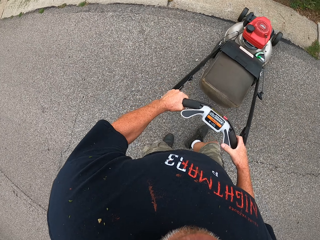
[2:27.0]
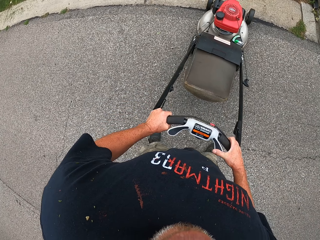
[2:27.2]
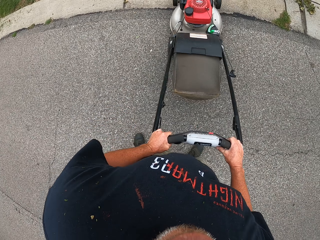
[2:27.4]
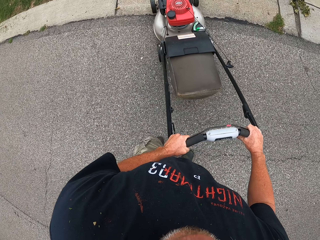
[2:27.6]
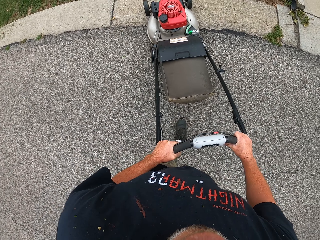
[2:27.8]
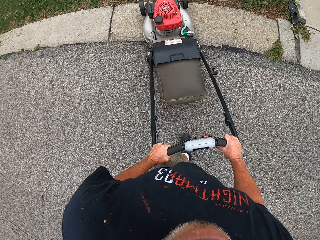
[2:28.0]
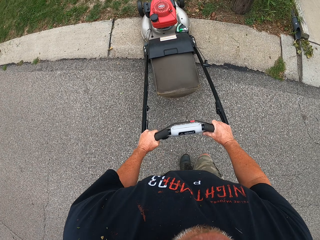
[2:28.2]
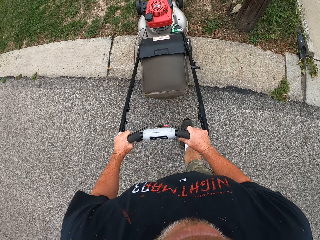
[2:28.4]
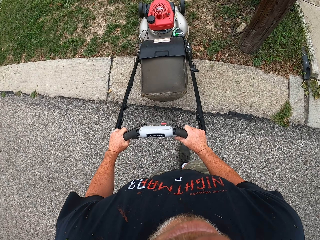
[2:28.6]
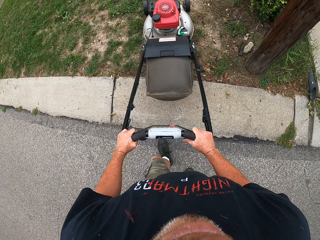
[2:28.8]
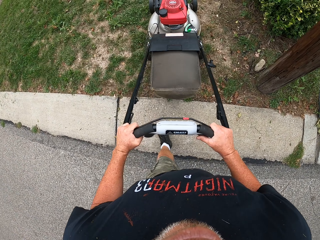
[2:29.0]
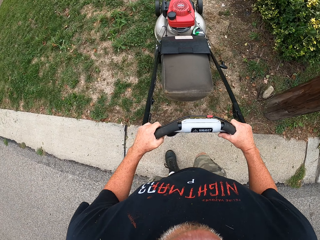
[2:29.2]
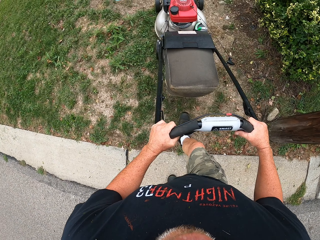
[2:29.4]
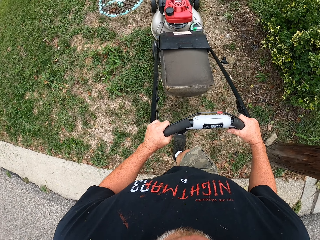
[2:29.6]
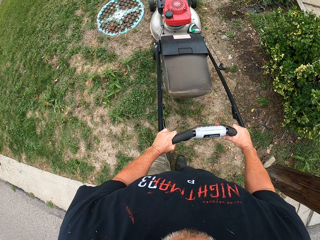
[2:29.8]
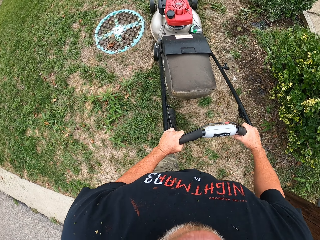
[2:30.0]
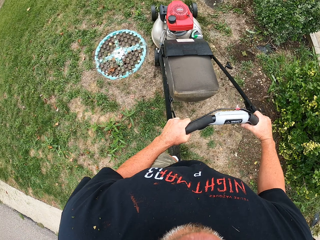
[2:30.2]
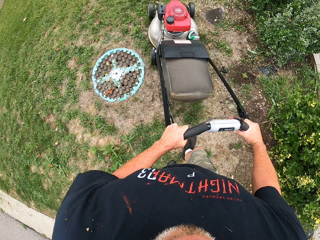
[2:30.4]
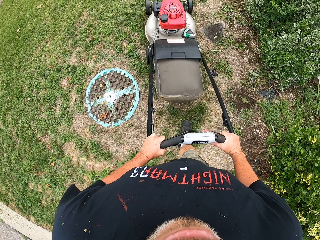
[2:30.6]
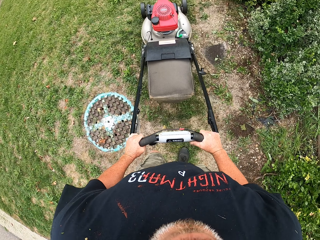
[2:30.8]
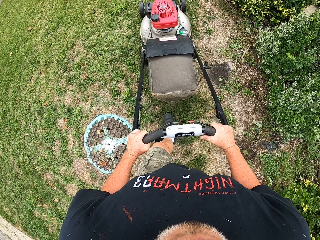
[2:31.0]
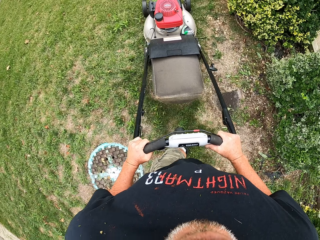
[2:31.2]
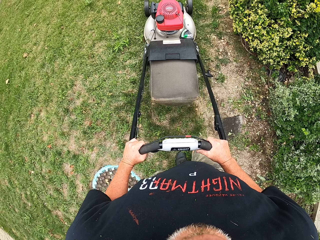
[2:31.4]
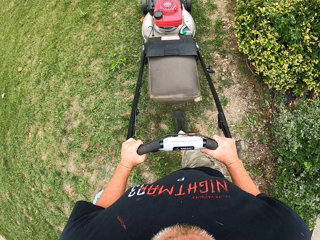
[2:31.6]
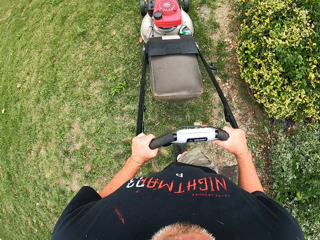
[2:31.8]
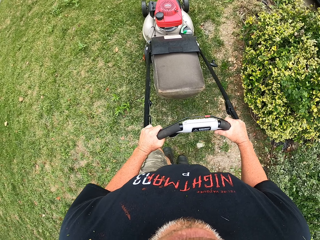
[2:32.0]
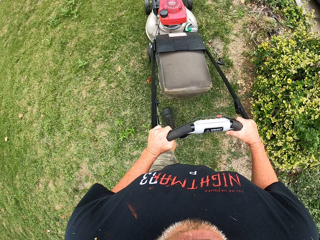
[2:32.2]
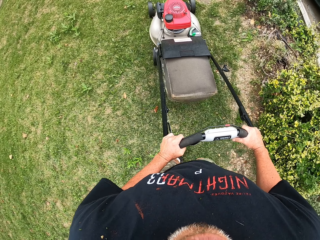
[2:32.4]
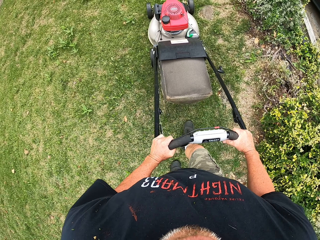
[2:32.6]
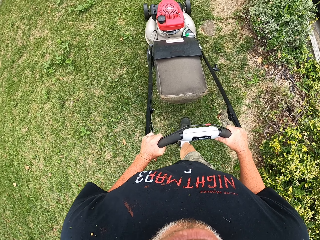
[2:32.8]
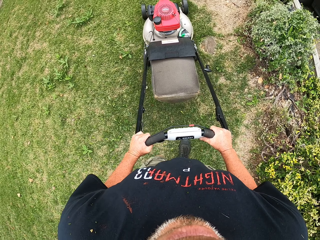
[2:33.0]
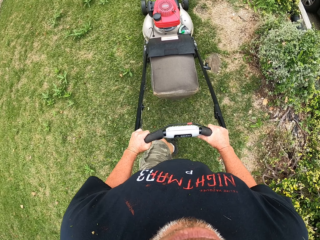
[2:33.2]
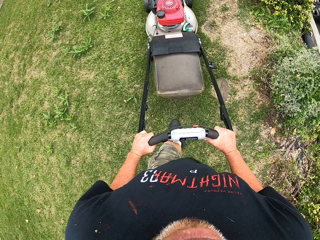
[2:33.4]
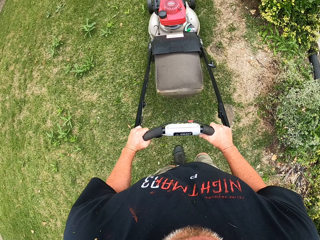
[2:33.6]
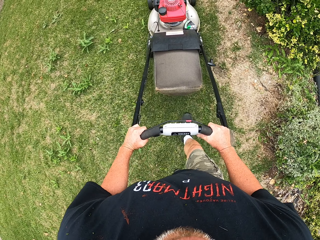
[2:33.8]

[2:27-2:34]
The camera wearer makes a U turn. They cut grass with the lawn mower.

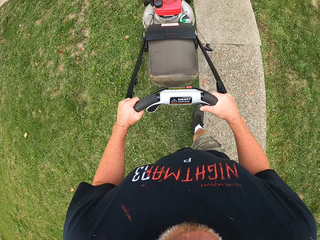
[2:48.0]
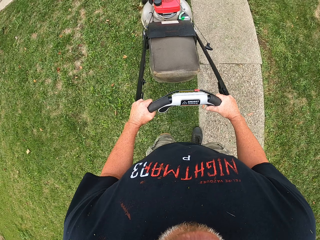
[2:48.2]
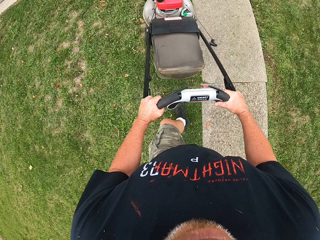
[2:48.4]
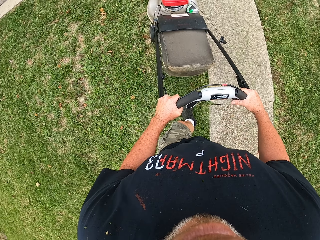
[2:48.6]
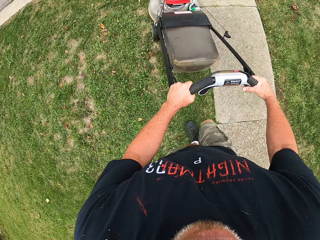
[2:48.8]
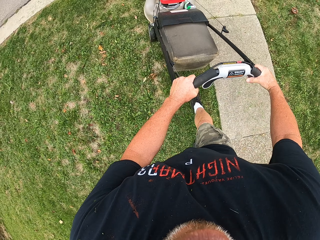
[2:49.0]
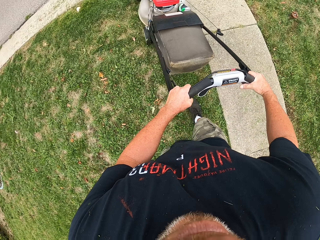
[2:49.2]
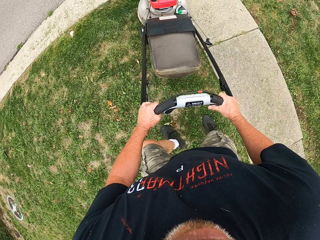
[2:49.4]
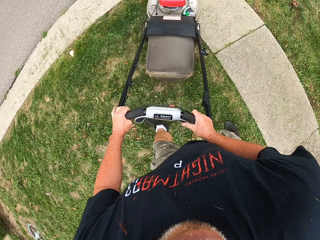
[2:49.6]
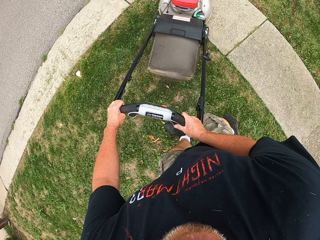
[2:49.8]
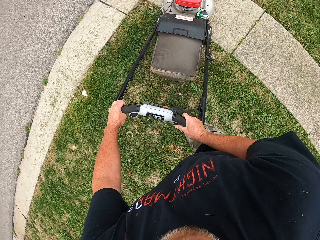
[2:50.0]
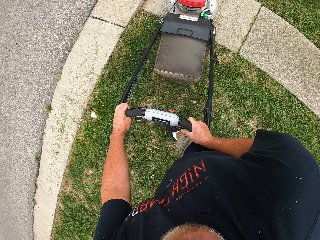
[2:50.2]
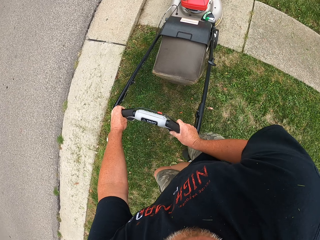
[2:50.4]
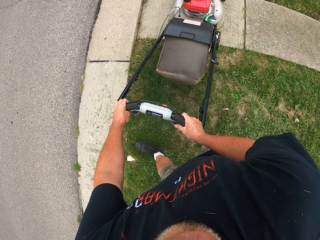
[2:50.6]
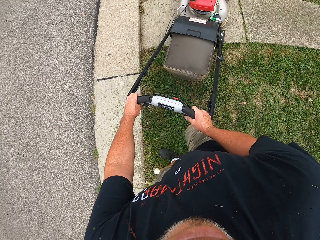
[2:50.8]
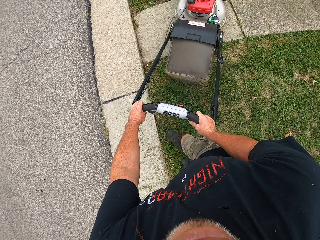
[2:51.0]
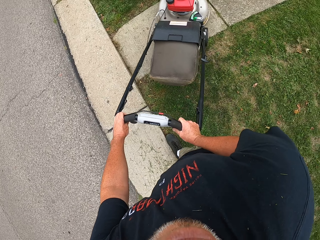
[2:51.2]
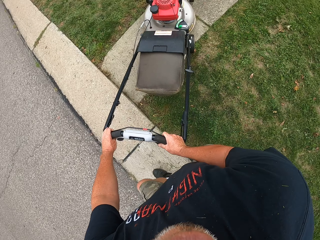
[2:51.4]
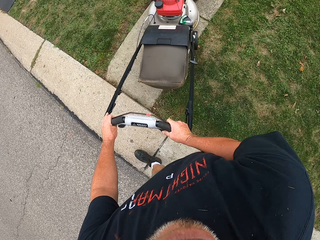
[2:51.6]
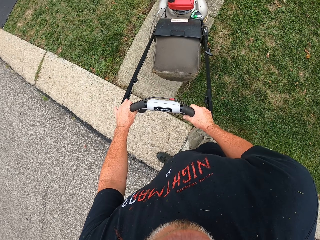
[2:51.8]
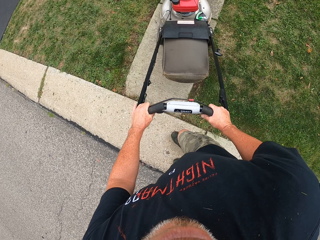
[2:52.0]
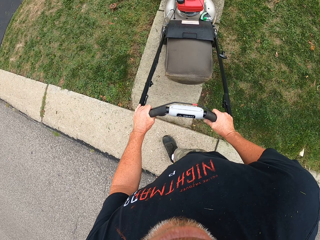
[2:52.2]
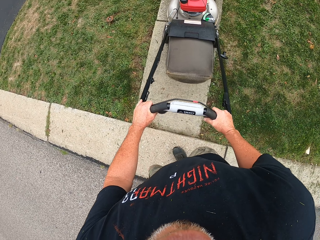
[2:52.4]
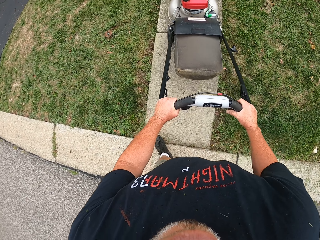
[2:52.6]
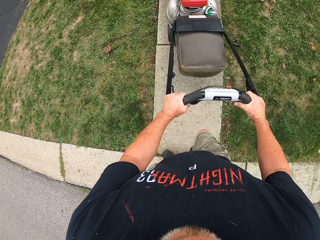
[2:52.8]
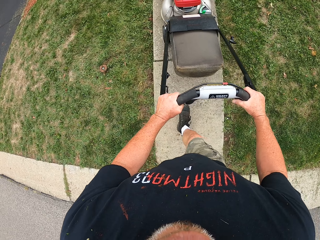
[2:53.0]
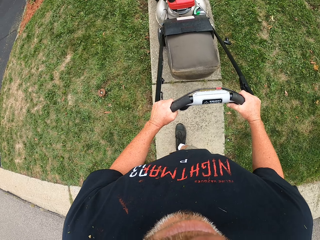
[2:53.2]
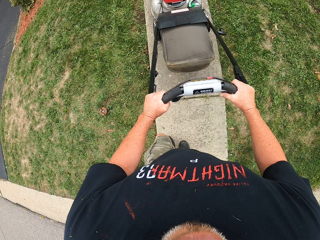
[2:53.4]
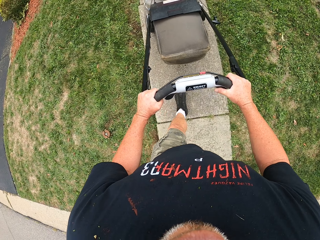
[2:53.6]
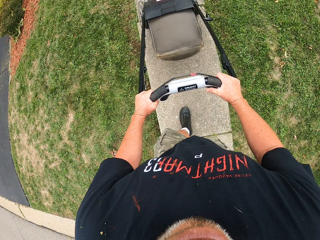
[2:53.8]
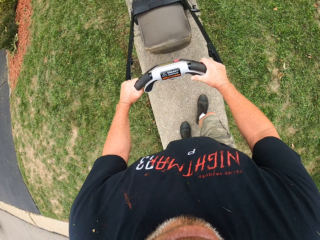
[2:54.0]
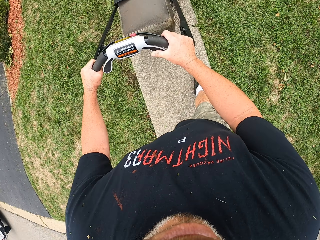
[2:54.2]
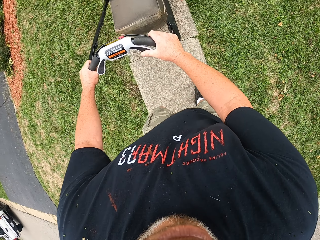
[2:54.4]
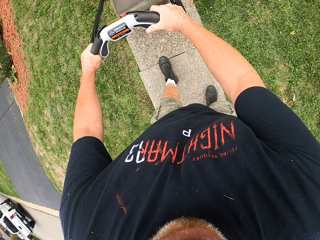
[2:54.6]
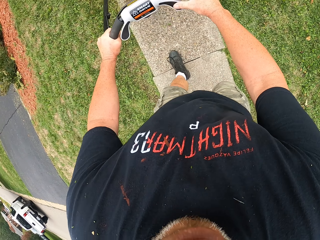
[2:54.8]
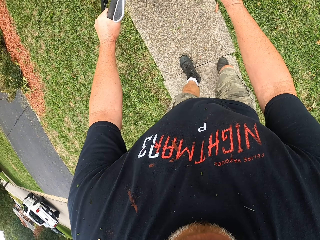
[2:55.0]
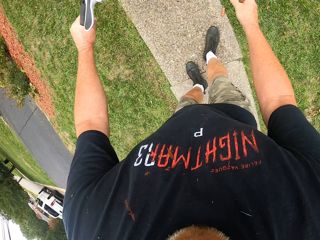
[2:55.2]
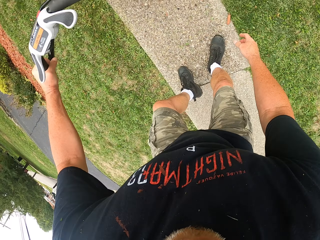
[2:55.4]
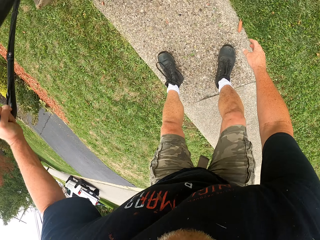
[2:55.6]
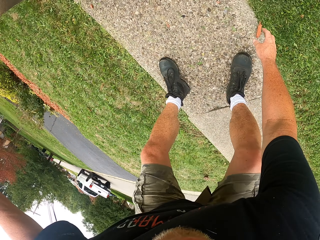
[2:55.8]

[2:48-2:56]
The camera wearer pushes the lawn mower on the walking path. They make a U turn. They stop pushing the lawn mower.

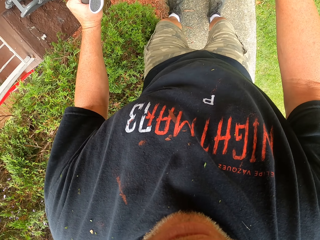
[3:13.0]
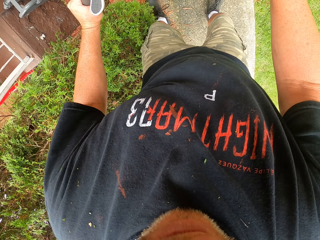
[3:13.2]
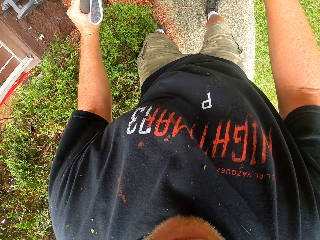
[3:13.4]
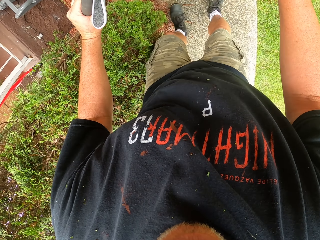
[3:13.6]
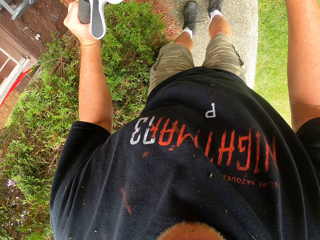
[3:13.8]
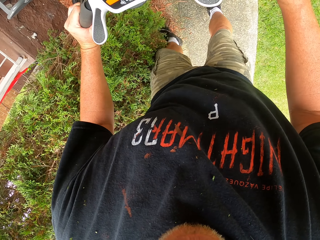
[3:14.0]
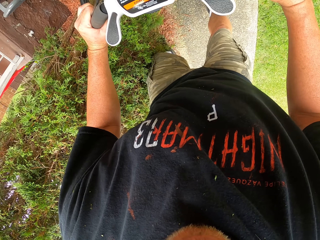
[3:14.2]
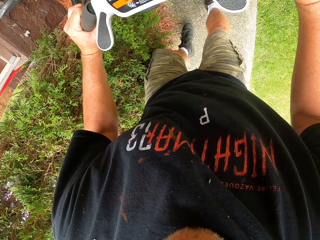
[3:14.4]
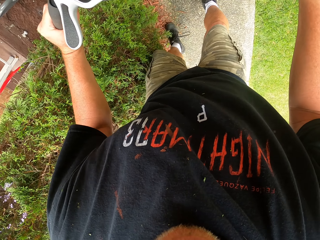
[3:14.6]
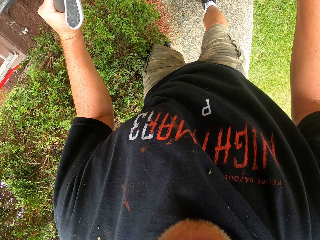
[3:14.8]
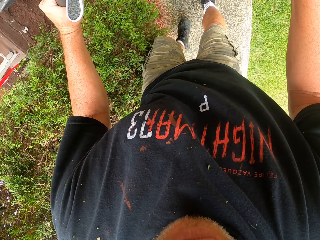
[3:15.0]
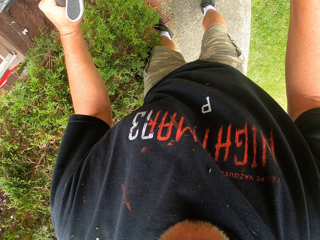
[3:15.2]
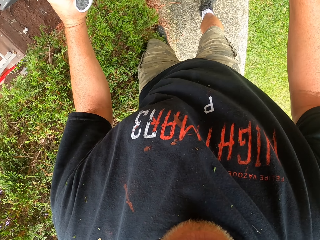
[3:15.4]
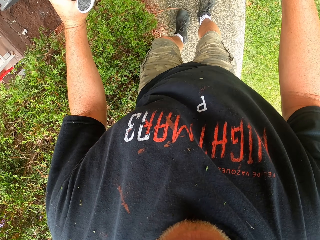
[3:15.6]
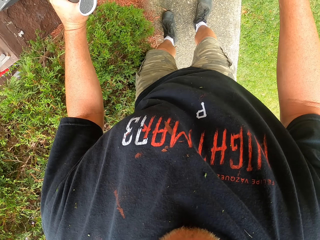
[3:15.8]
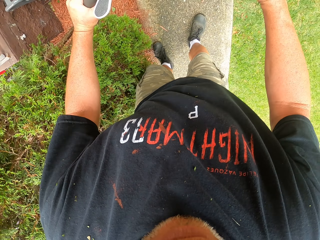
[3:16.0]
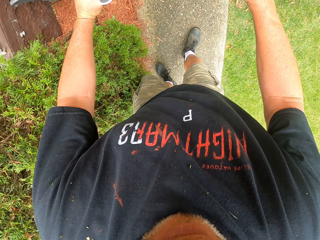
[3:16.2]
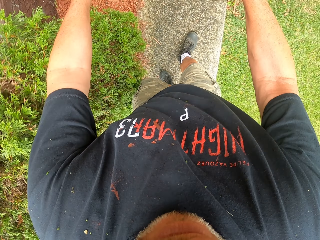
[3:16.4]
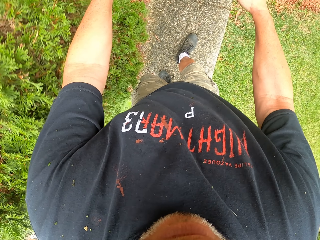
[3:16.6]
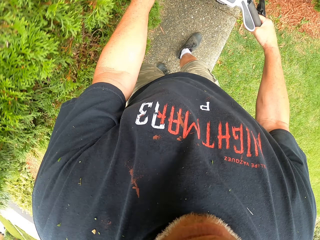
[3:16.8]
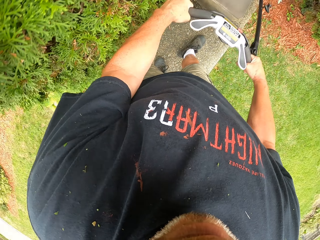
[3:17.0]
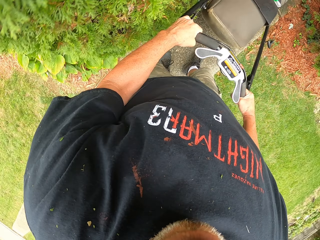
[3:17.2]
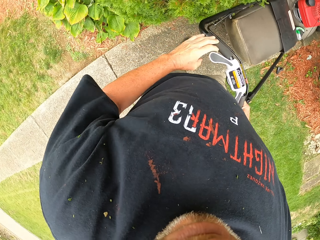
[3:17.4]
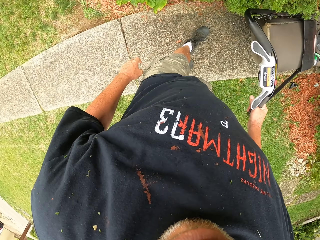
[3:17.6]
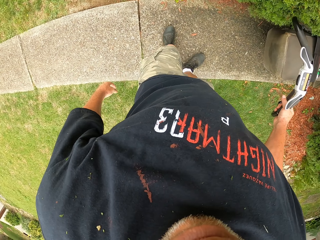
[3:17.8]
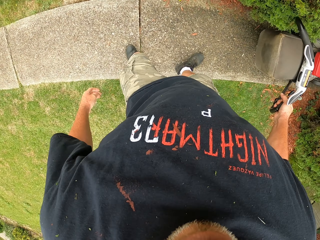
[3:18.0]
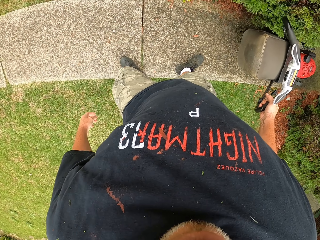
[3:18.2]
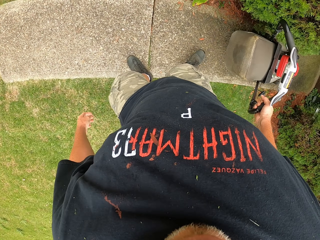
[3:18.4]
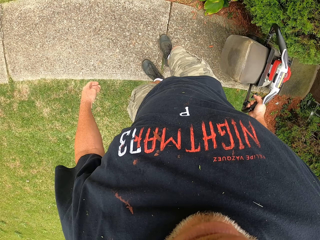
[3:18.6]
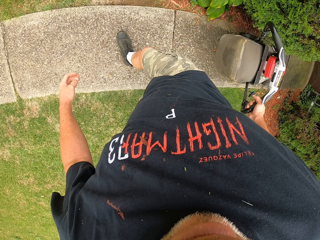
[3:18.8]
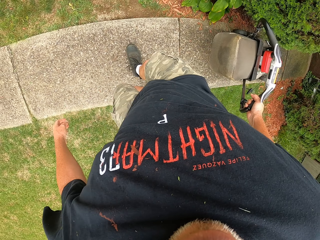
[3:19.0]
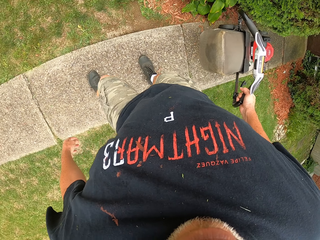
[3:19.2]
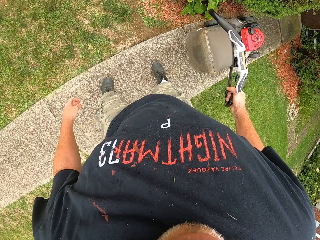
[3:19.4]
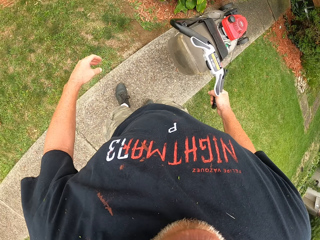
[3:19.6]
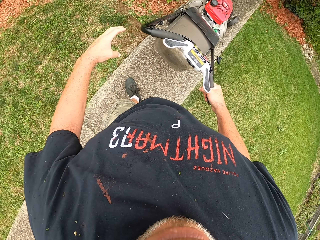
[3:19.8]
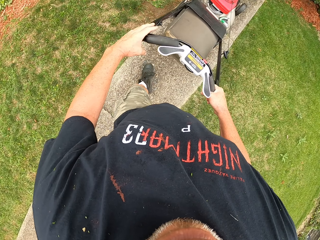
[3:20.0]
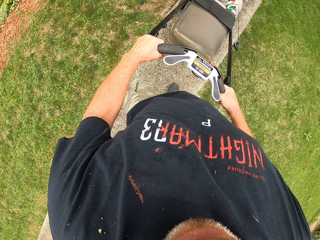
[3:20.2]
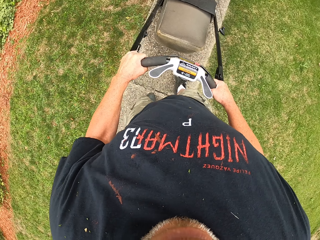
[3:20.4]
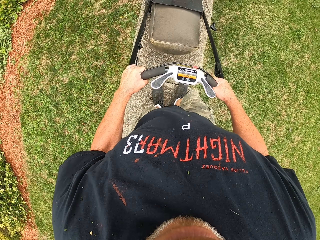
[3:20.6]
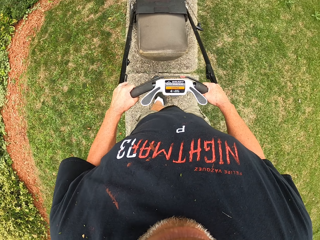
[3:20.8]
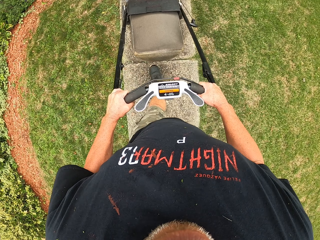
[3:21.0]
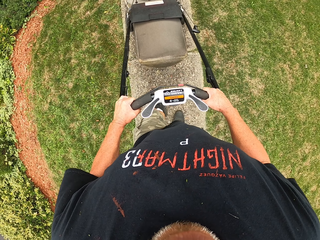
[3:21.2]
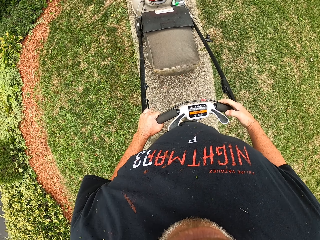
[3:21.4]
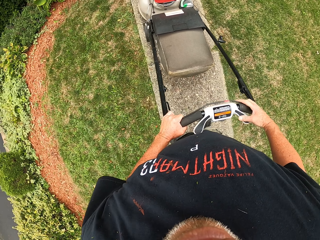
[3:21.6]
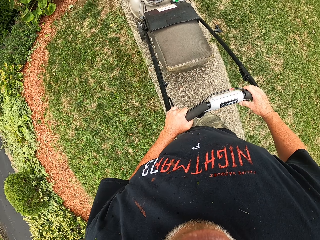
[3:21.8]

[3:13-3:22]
The camera wearer moves dirt with his left leg. He pulls the lawn mower on the walking path. He reverses the lawn mower.
